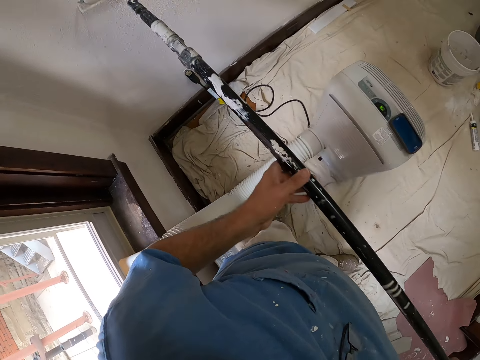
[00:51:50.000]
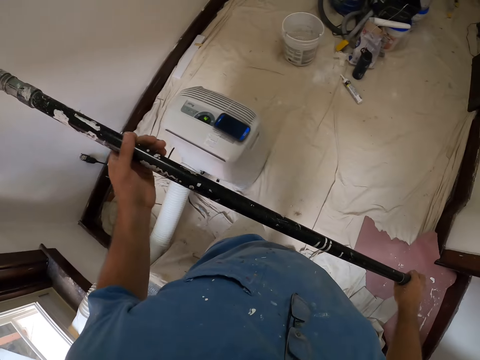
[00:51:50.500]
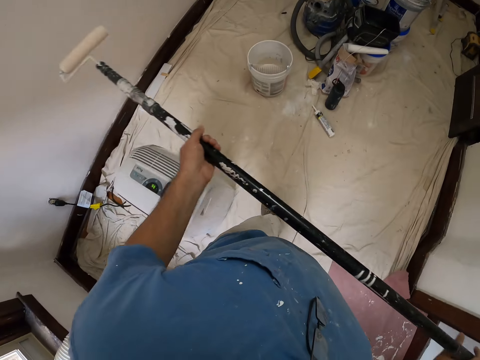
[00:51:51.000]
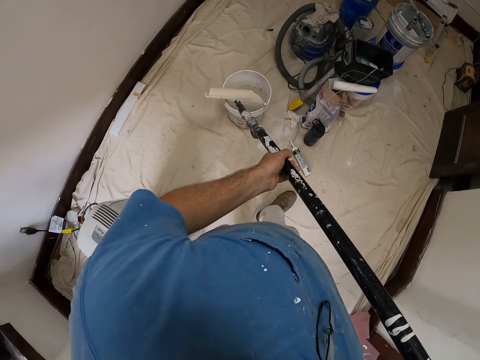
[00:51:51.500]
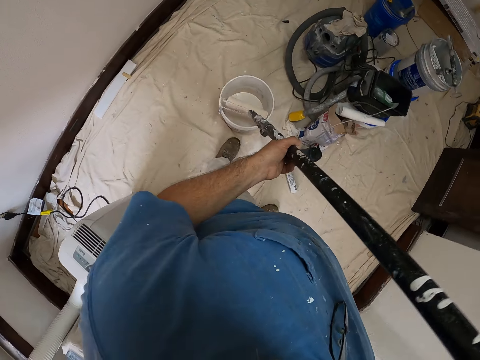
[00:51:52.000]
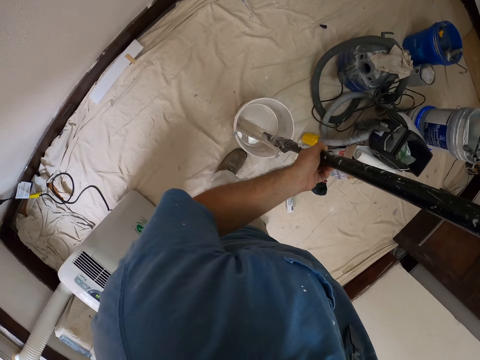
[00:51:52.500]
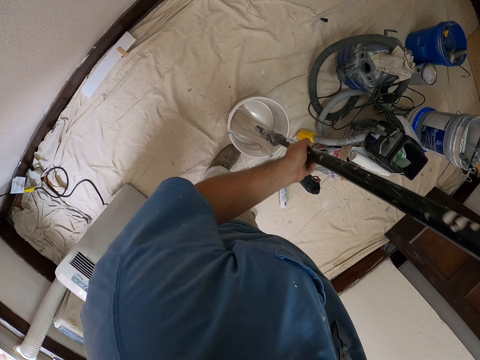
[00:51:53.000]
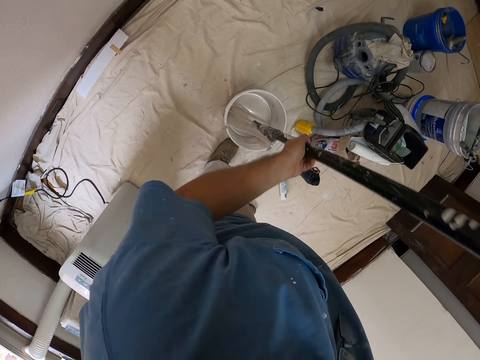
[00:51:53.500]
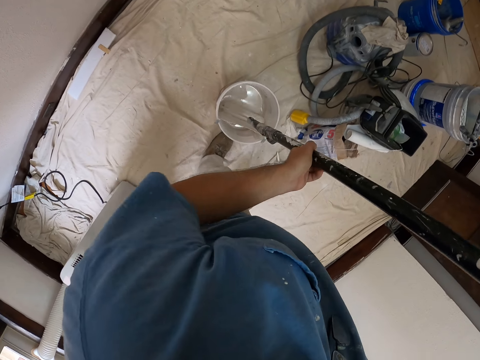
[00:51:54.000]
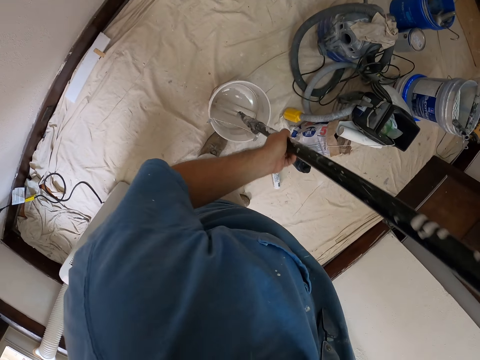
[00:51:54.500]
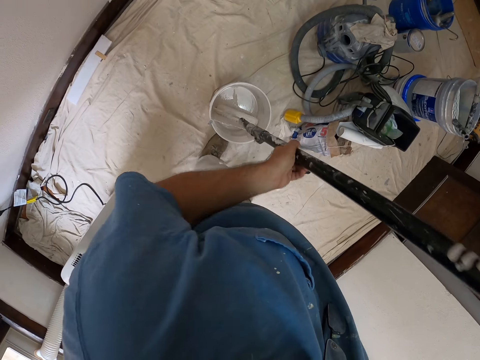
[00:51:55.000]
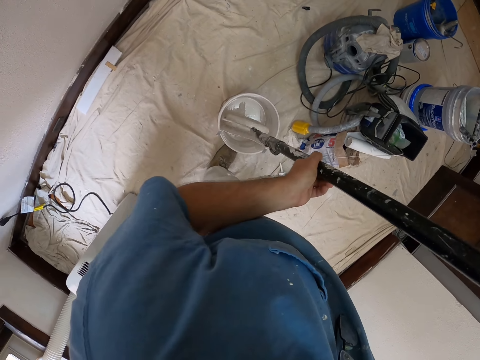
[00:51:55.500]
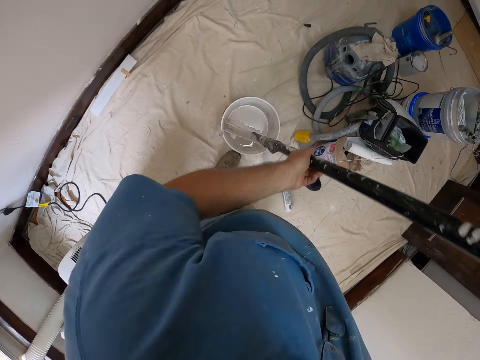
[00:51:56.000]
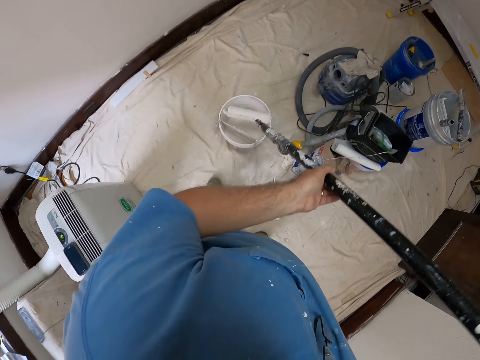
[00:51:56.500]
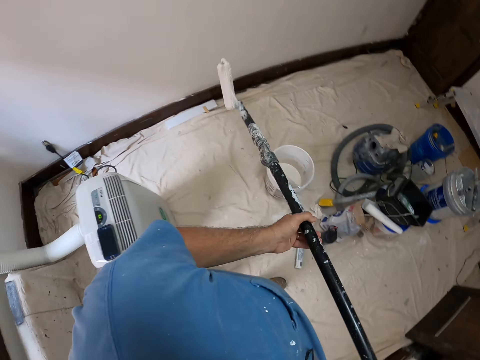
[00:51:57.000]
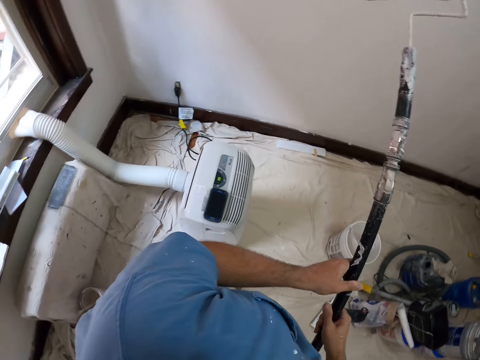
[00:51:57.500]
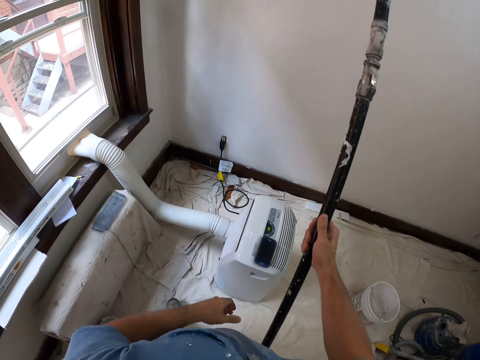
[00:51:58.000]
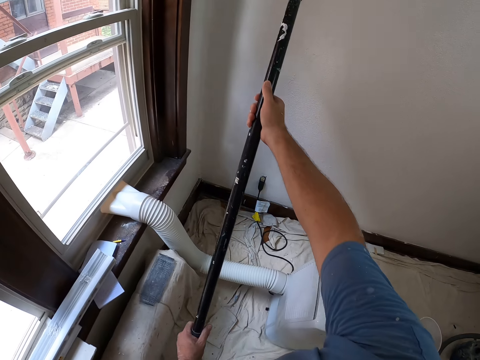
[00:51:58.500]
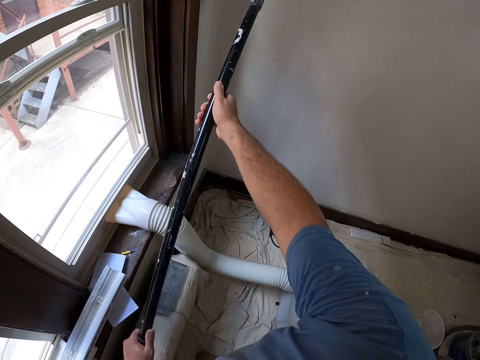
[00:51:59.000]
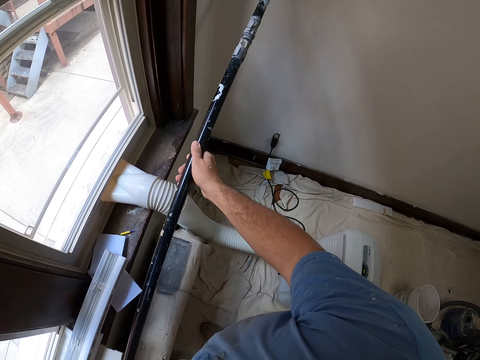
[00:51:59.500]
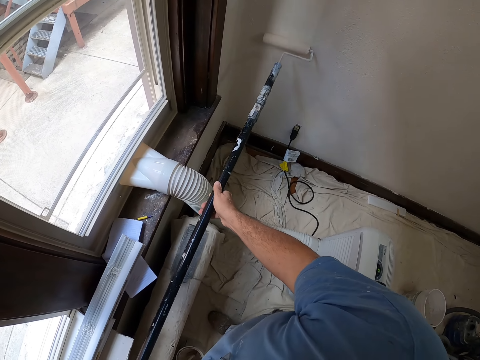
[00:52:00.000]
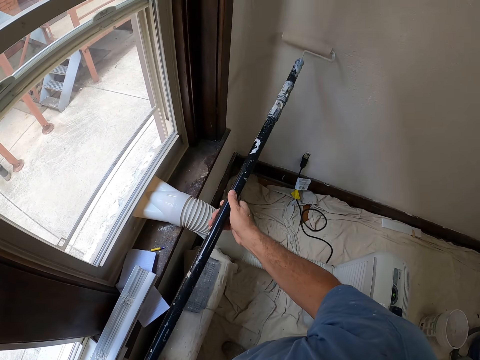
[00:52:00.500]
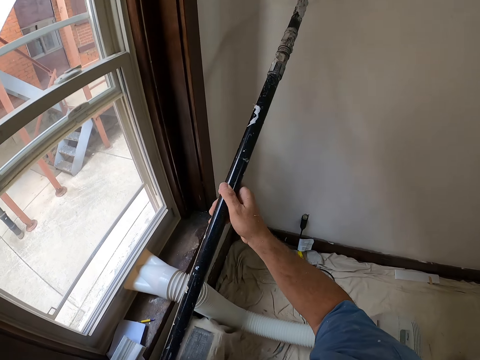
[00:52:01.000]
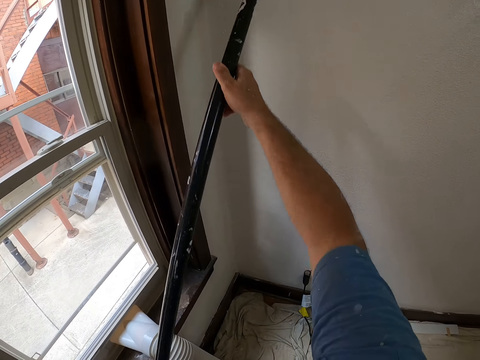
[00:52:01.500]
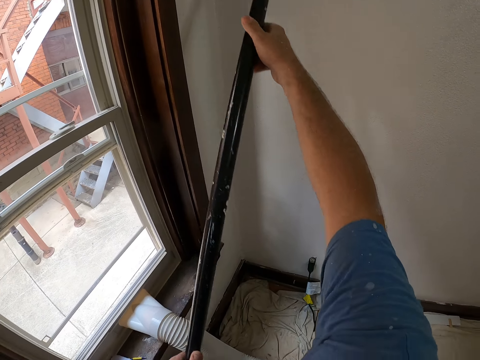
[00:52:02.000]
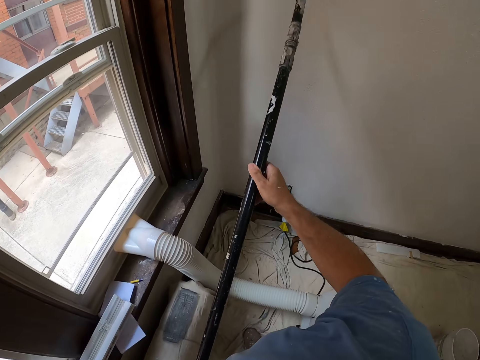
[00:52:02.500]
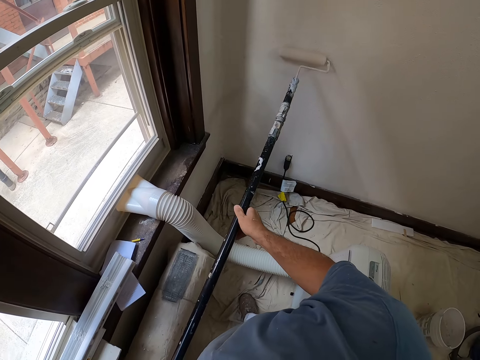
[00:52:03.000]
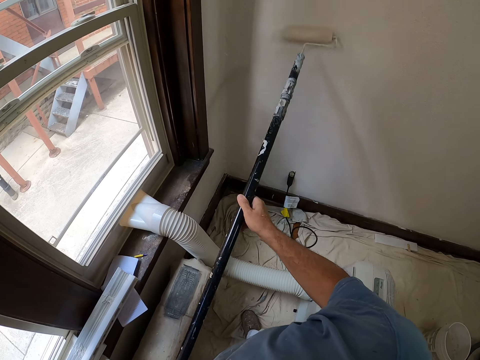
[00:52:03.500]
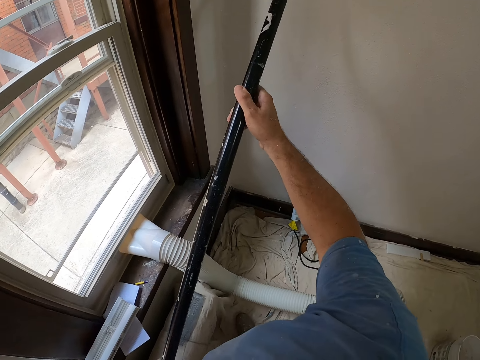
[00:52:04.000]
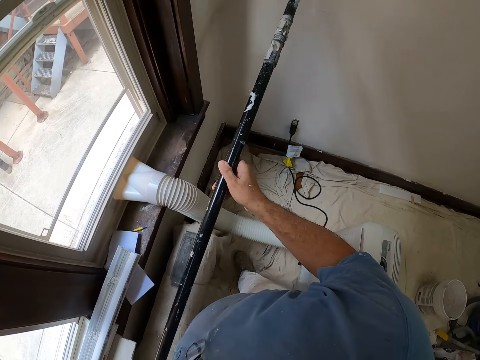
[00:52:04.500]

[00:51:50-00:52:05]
The camera wearer holds a roller brush. They move towards a paint can. They dip the roller brush in the paint can. They hold up the roller brush. They move backwards. They paint a wall with the long roller brush.

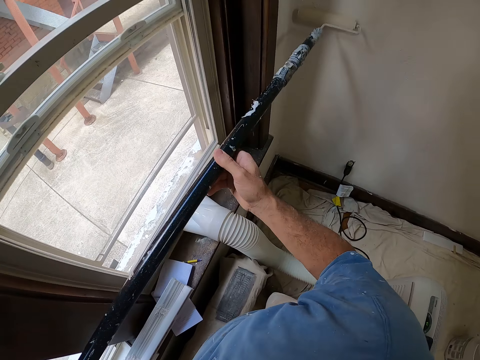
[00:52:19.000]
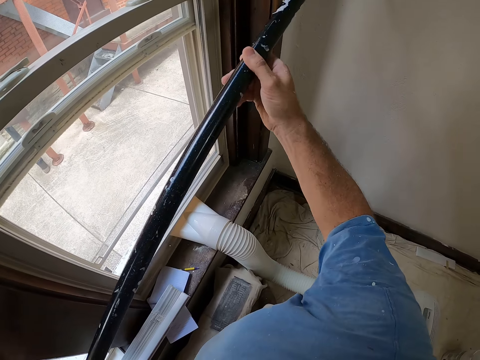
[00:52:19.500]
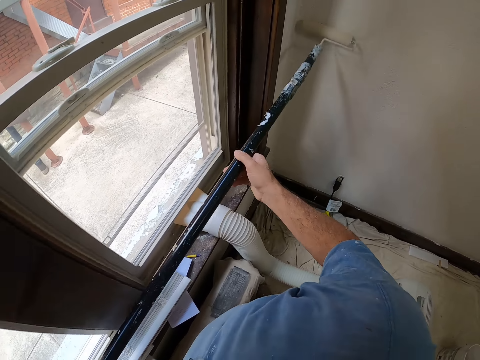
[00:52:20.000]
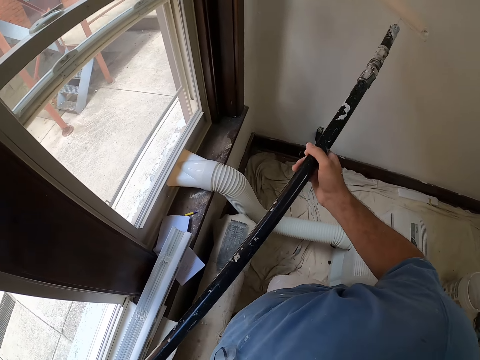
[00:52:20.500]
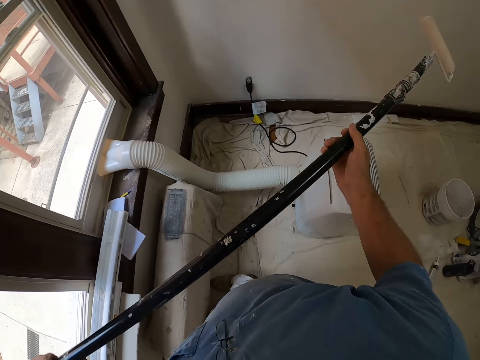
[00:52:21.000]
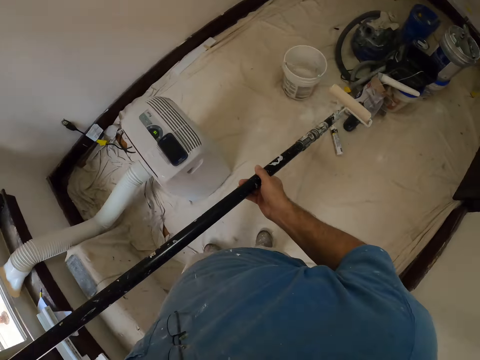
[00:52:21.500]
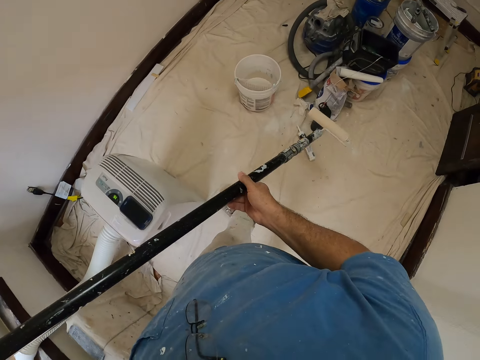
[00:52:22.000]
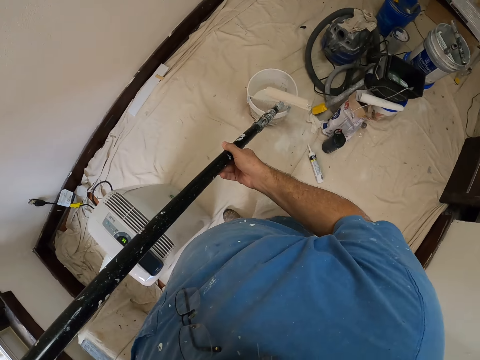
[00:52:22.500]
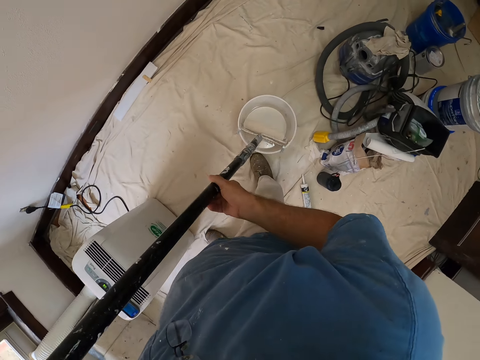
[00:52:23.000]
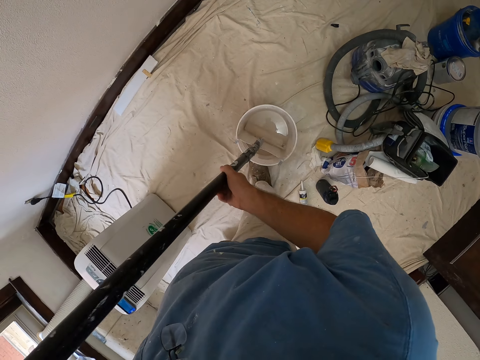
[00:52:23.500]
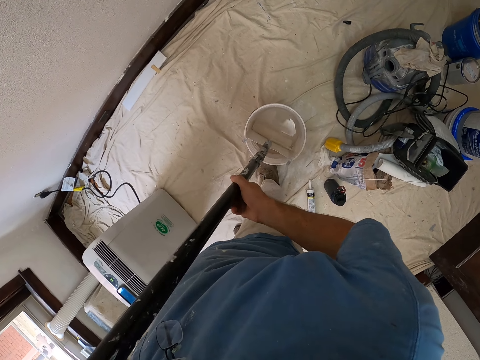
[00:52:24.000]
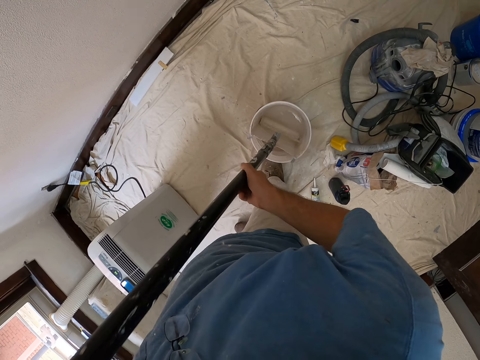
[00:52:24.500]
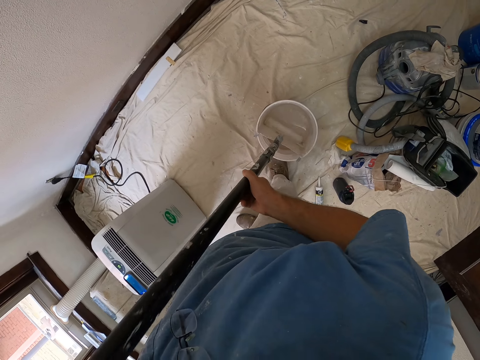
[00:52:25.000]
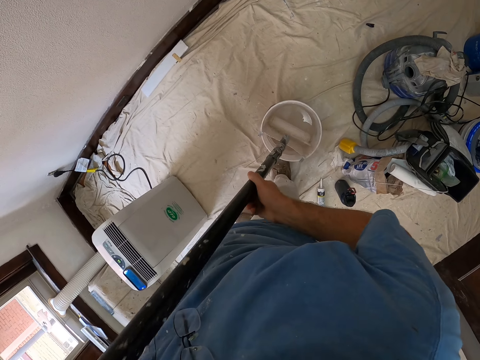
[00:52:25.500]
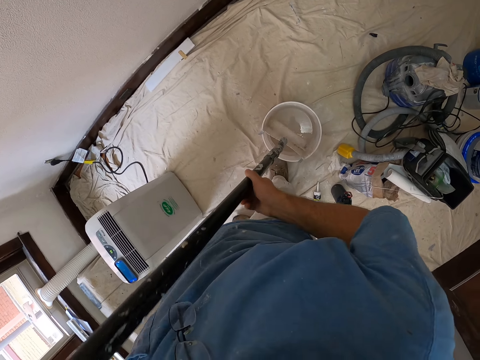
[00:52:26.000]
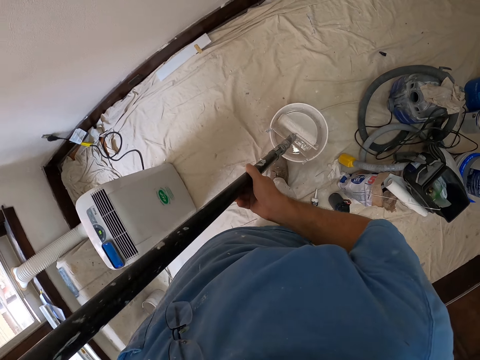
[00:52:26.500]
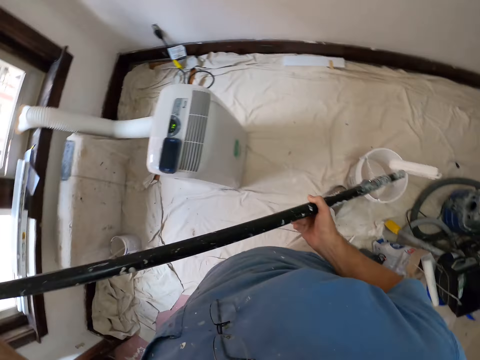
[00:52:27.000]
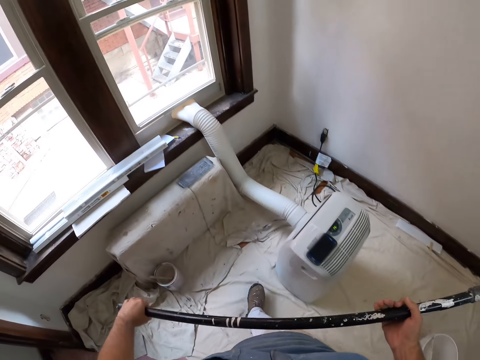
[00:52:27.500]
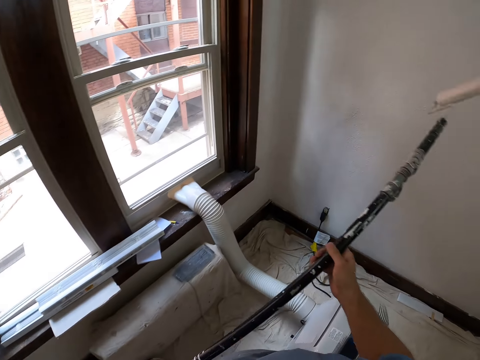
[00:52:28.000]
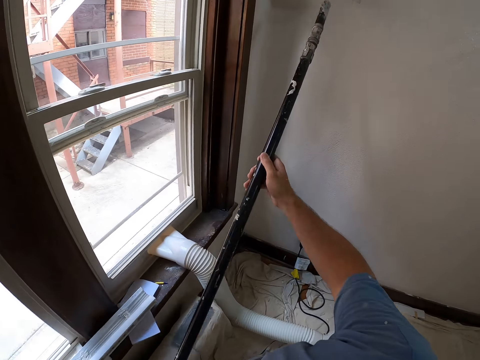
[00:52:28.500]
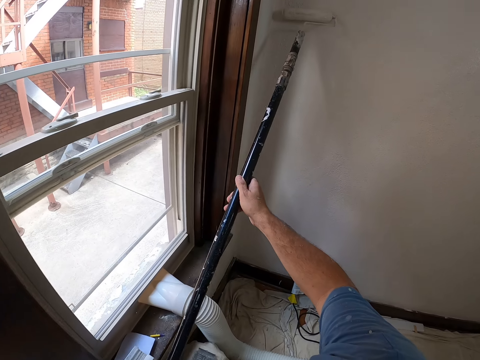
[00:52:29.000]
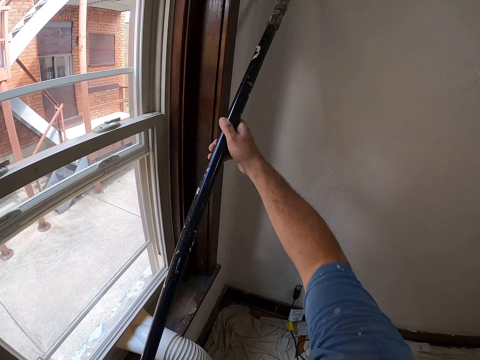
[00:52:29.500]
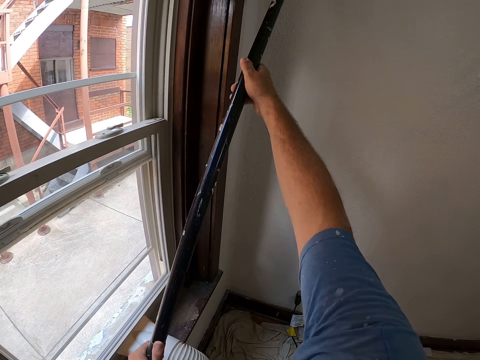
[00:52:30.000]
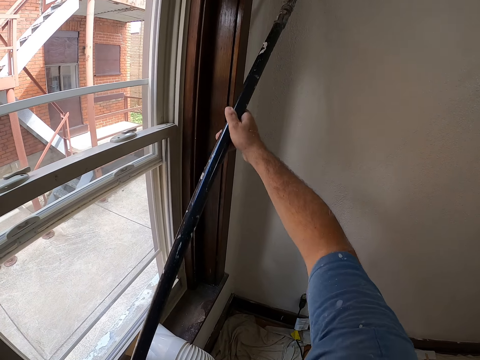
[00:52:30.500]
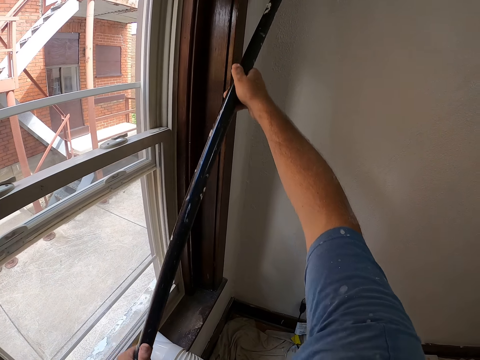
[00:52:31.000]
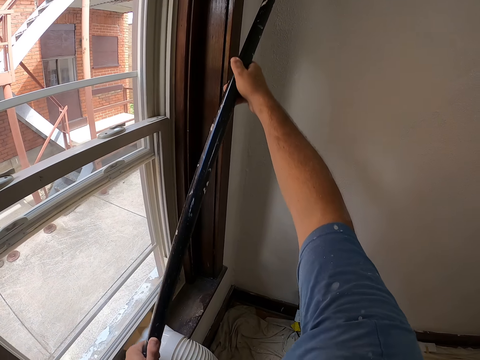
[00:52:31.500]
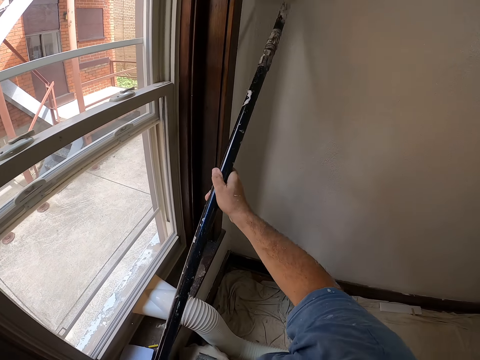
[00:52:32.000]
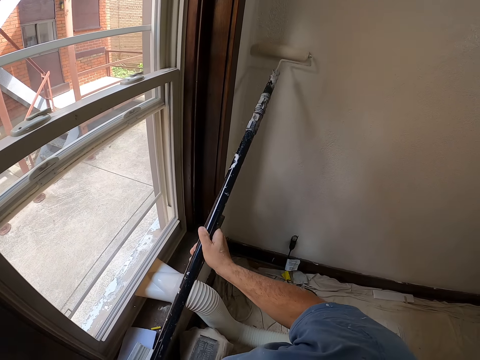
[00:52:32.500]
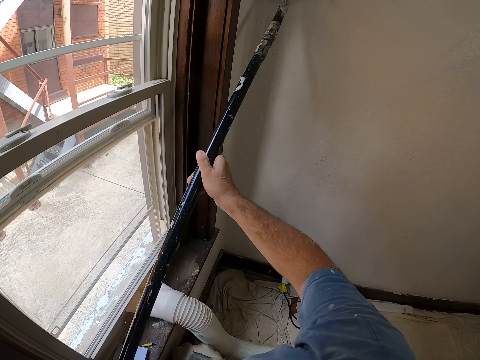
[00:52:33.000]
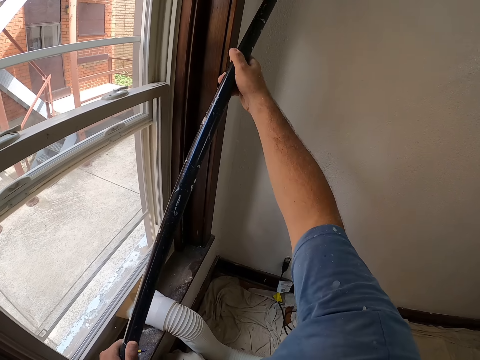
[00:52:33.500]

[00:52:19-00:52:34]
The camera wearer holds a roller brush. They move towards a paint can. They dip the roller brush in the paint can. They hold up the roller brush. They move towards the window. They paint a wall with the long roller brush.
